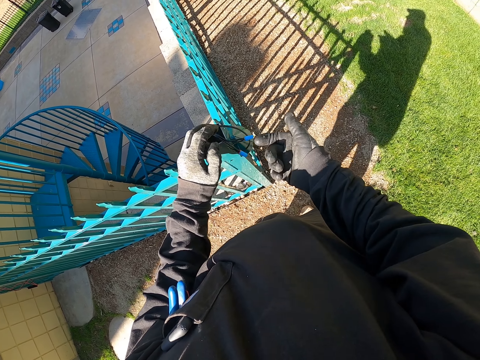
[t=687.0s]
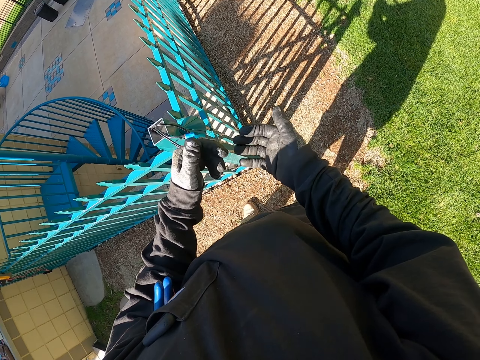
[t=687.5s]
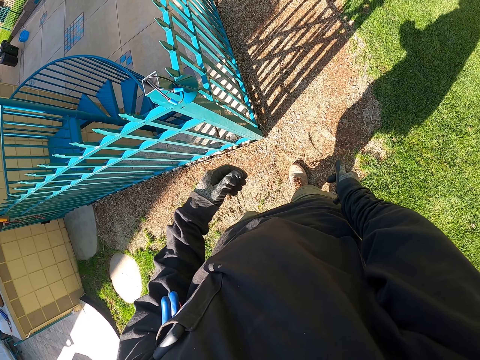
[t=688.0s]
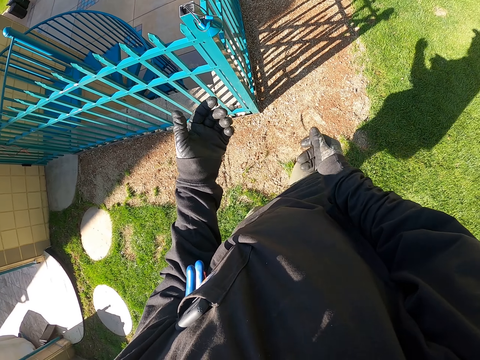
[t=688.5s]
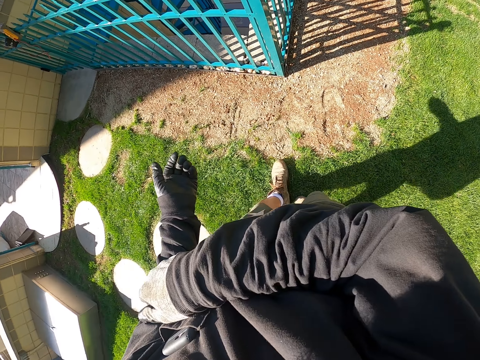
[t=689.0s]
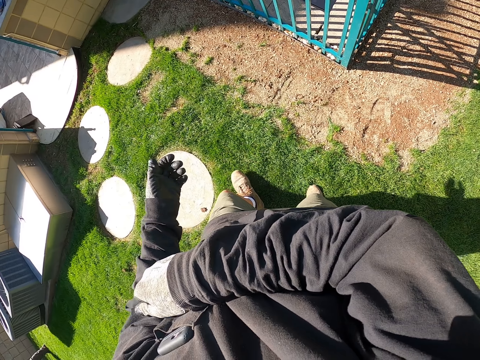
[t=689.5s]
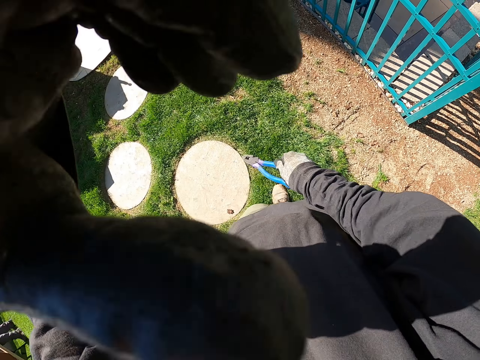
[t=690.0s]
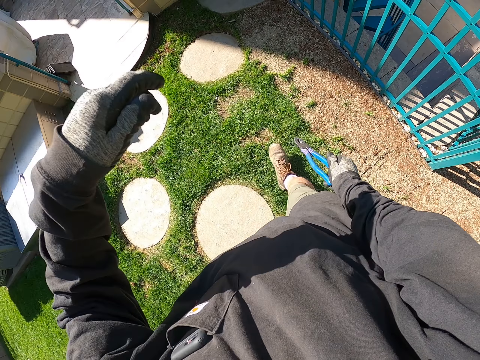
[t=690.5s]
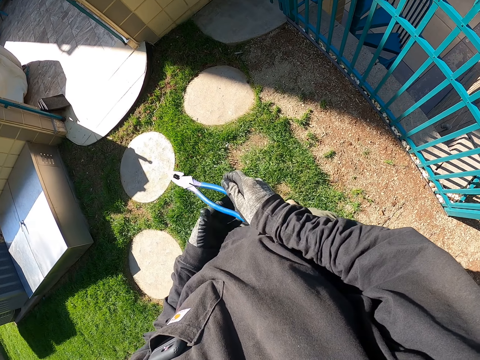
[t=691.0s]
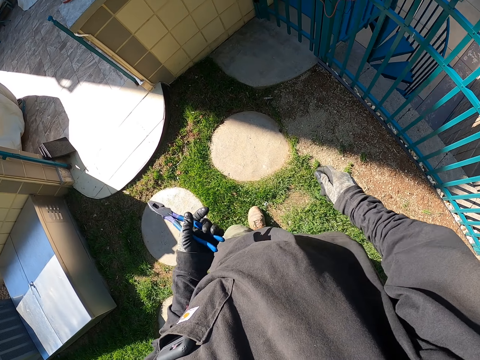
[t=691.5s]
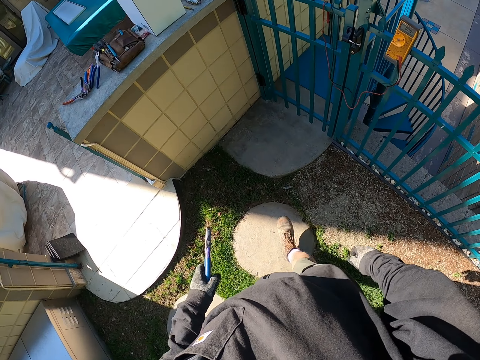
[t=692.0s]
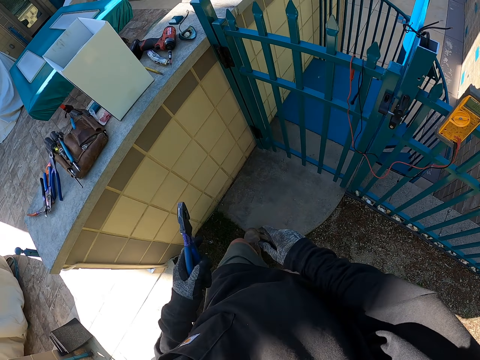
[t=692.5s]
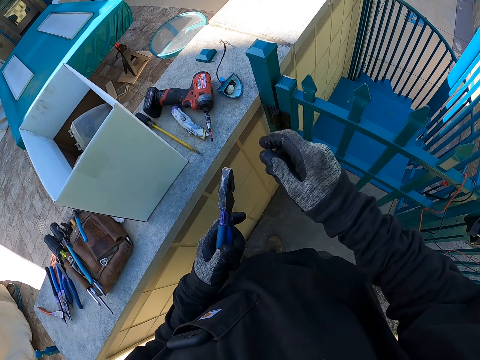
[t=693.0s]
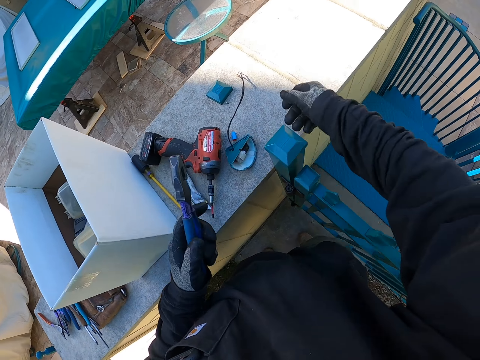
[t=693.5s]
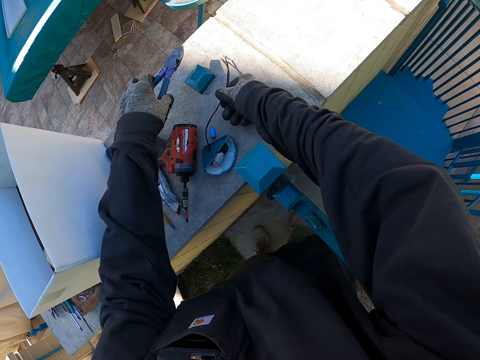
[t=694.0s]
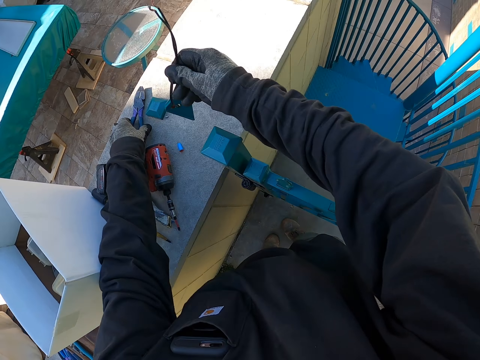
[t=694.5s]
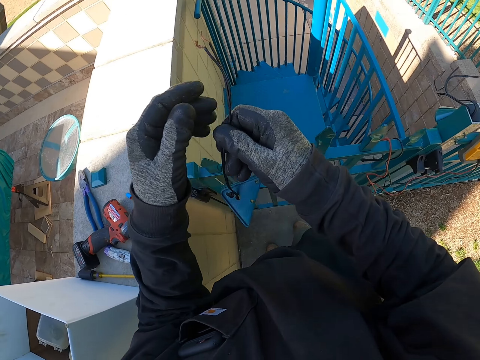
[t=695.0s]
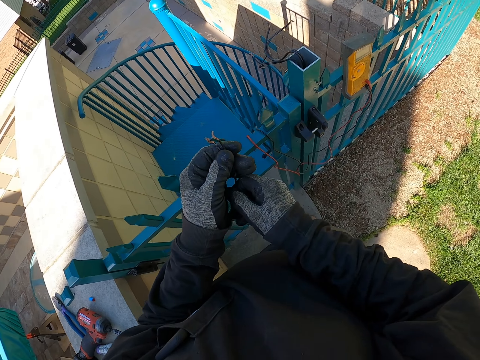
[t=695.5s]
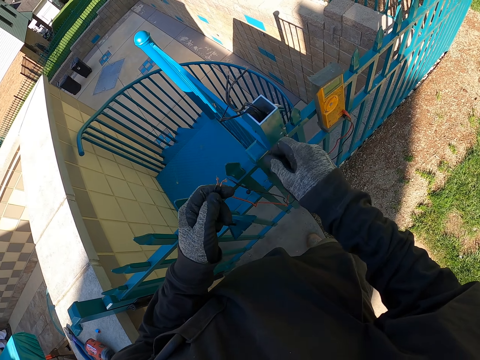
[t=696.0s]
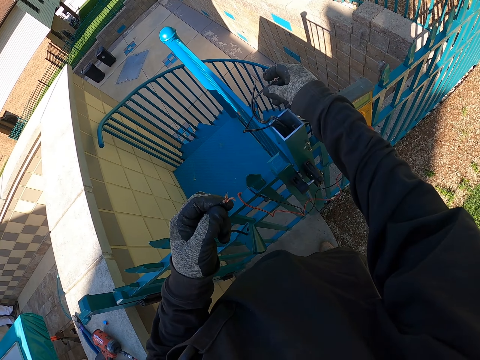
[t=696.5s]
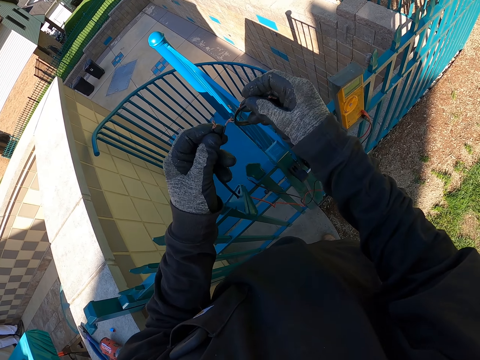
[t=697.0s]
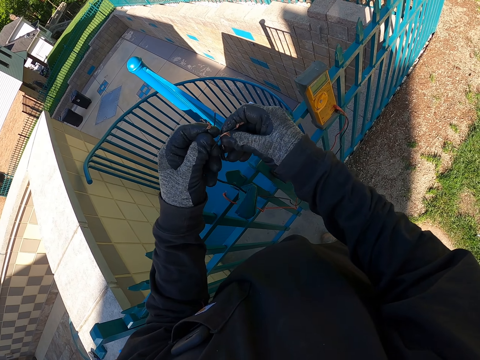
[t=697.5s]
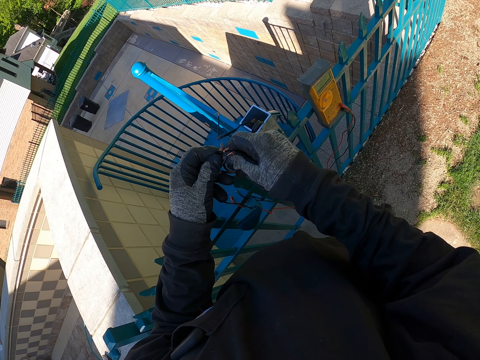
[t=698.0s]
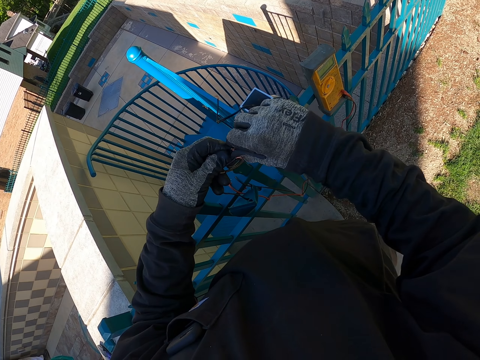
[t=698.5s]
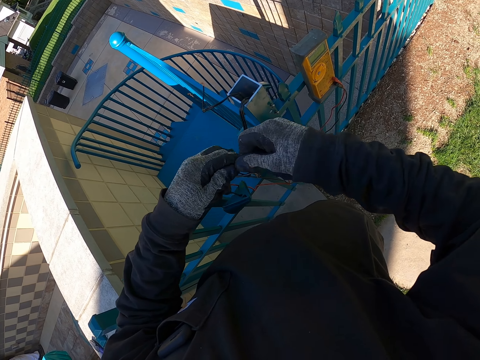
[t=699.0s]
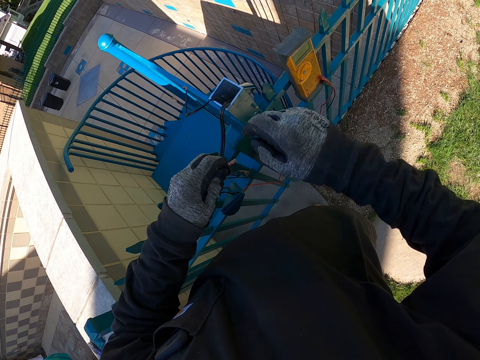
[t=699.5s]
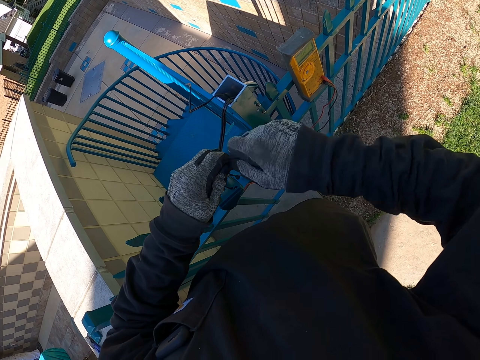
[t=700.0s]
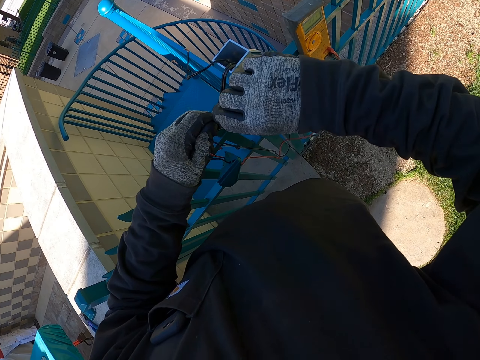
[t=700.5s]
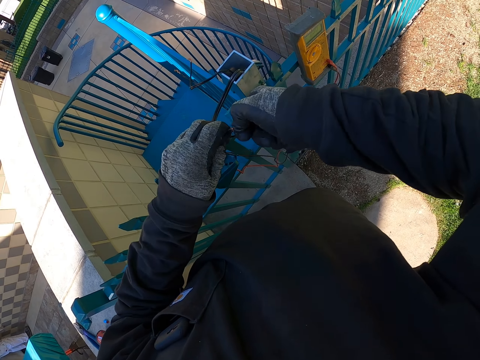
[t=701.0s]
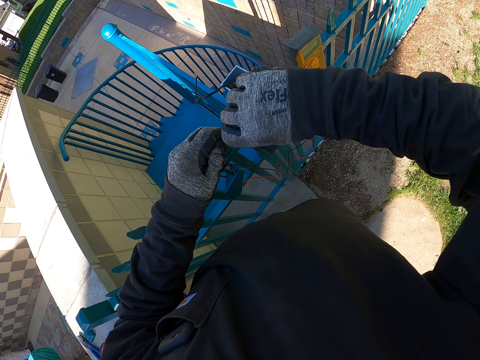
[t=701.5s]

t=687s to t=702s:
The camera wearer steps from the fence. He picks the fence from his armpit on his way to the wall. He picks up pliers. He touches something. He walks around the compound. He passes the pliers to the left hand. He walks around the compound. He picks the top lid bulb from the wall. He holds a cable. He drops the pliers on the wall. He shifts the top lid bulb to the left hand. He touches something. He connects the bulb on the fence cables. He fixes something.

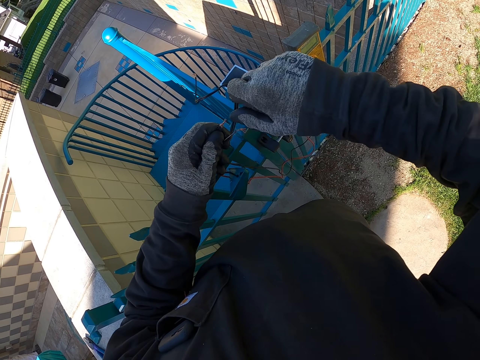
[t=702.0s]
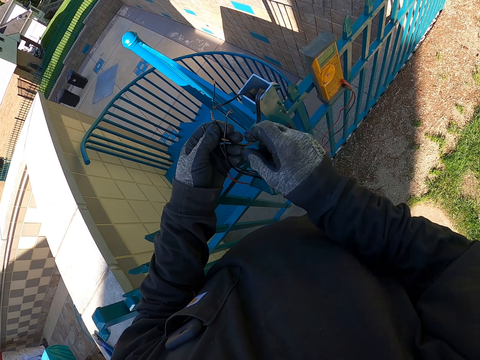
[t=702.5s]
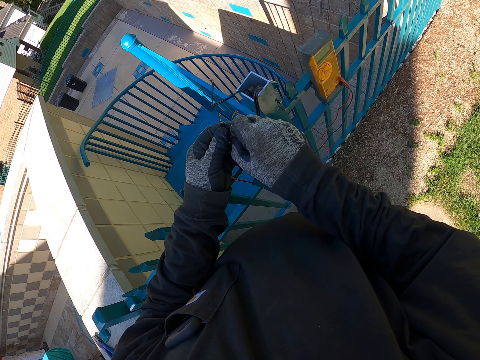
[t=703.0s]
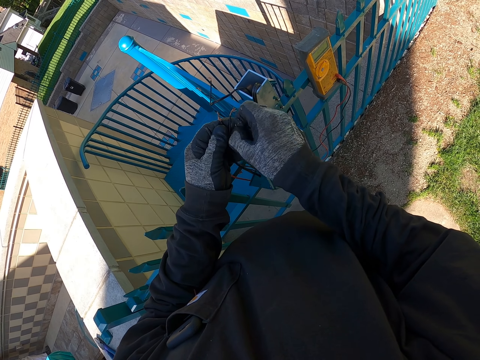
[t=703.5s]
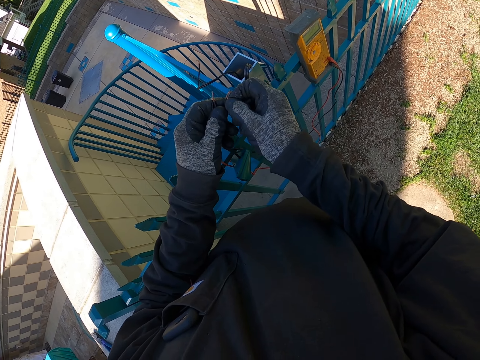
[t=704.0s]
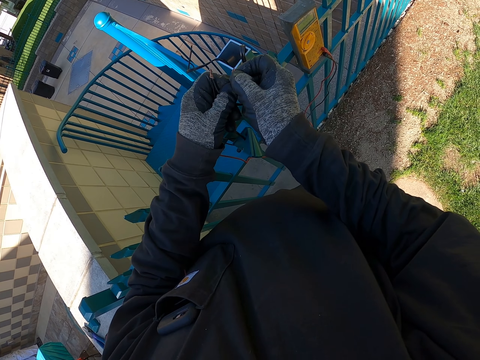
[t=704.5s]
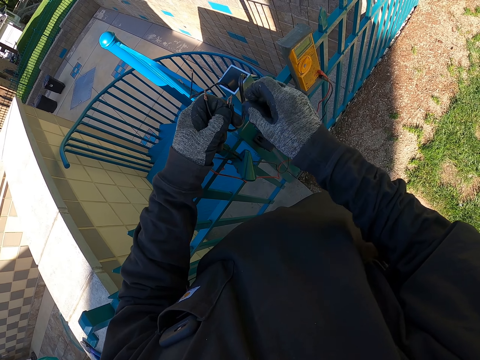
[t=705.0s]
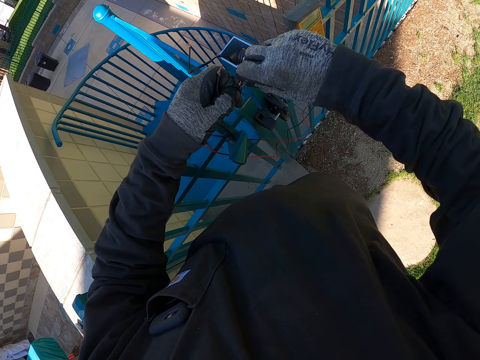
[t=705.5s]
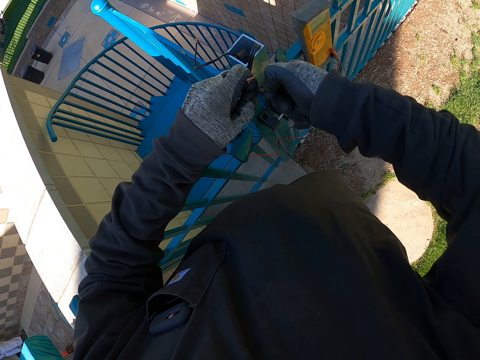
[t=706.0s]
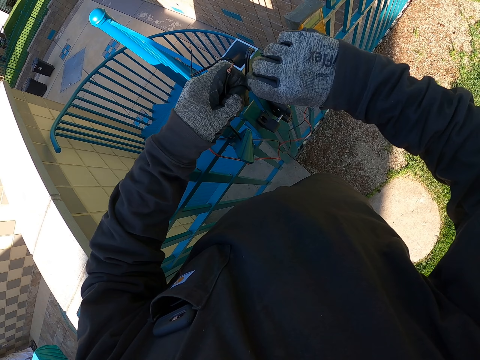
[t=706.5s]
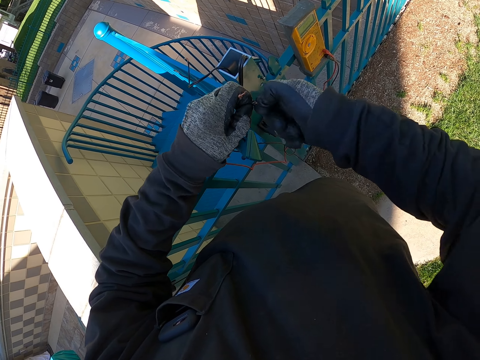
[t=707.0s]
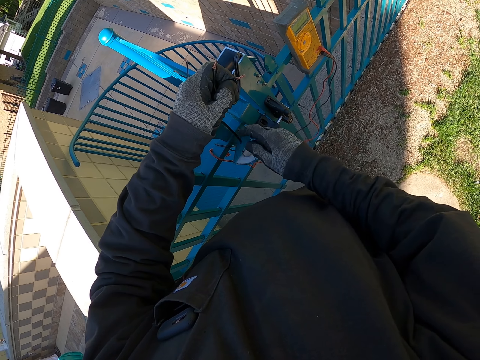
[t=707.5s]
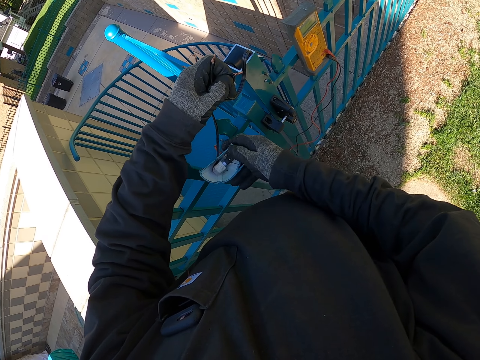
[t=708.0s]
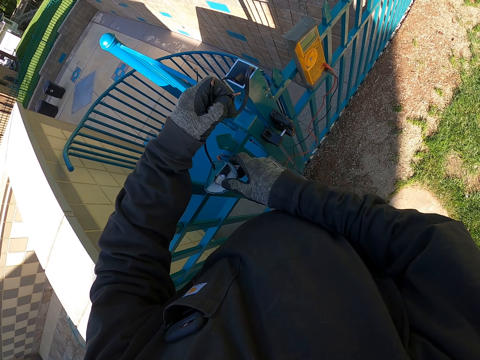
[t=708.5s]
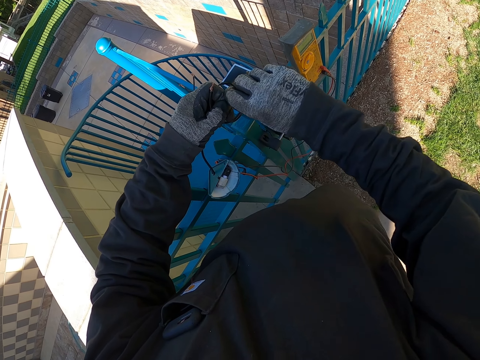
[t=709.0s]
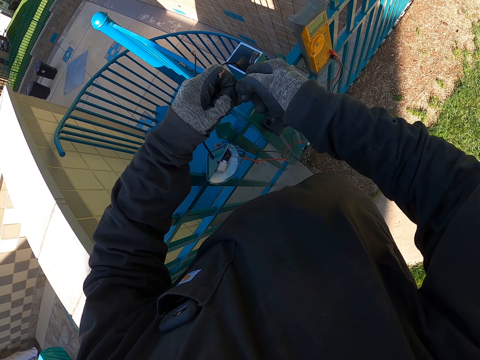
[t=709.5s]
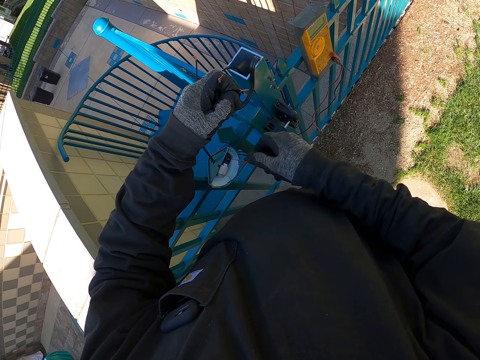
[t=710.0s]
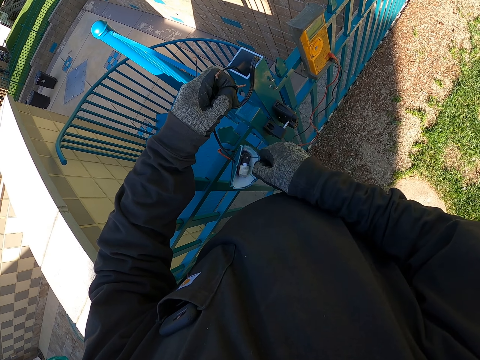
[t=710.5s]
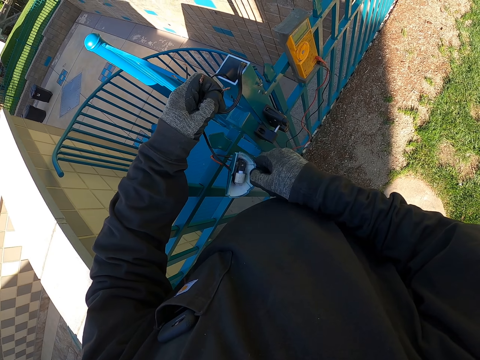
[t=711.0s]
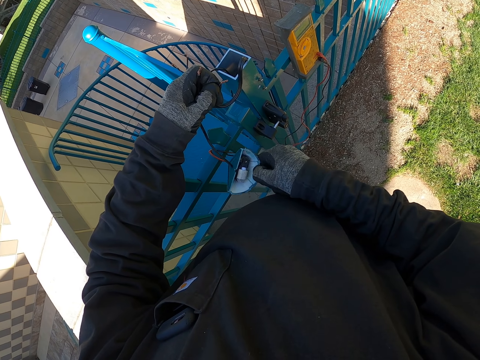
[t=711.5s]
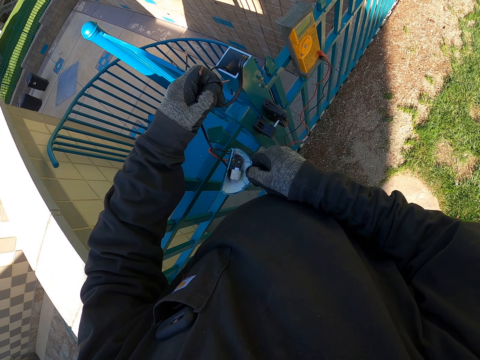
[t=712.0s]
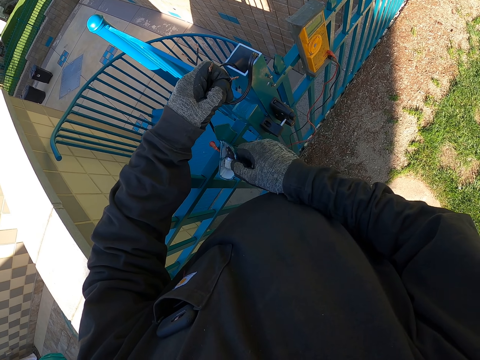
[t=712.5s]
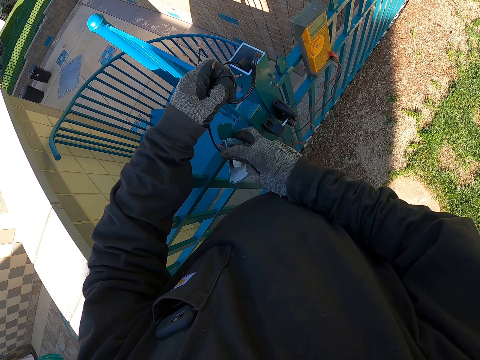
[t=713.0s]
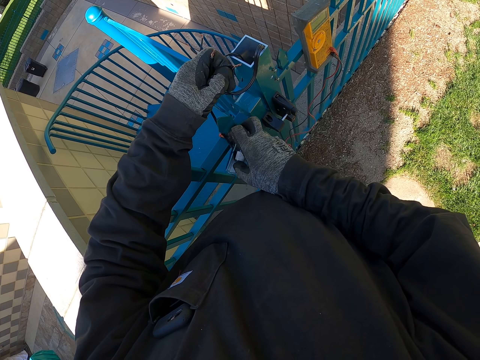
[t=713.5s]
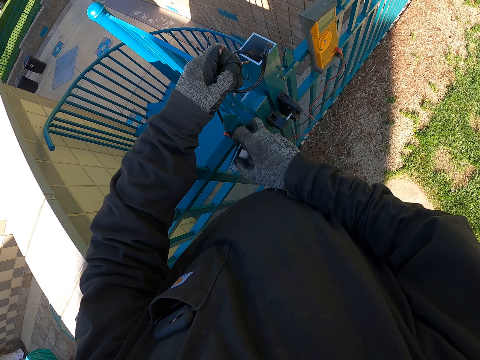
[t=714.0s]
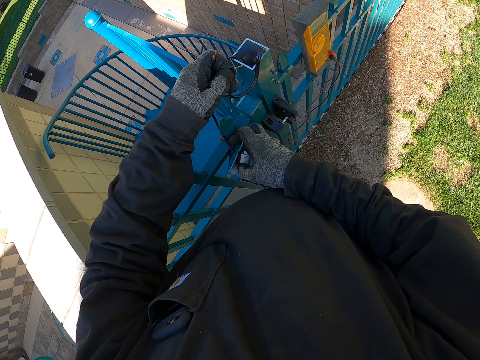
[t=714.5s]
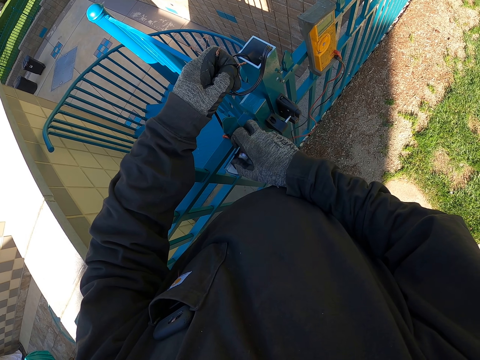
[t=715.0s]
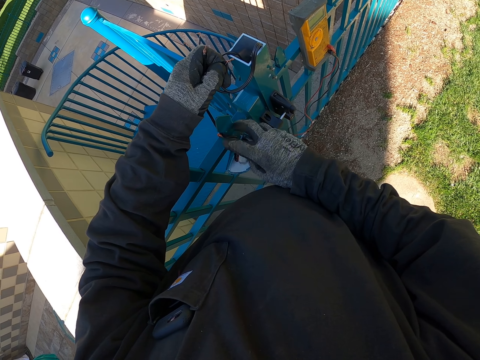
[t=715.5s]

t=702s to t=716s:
The camera wearer positions the top lid bulb on the fence. They turn the cable edges. They shake the bulb. They touch something. They hold the bulb on the fence.
